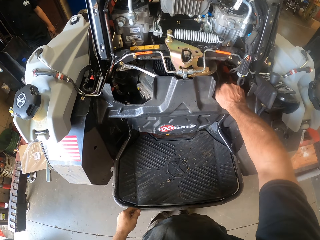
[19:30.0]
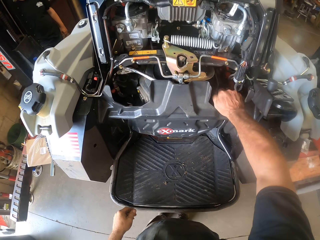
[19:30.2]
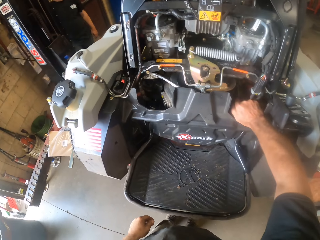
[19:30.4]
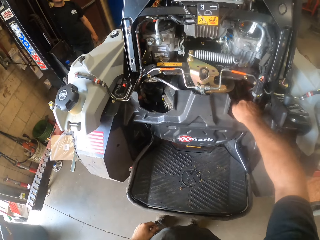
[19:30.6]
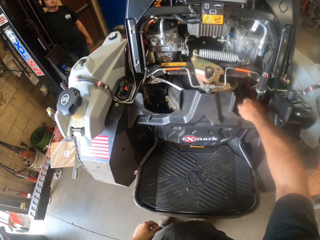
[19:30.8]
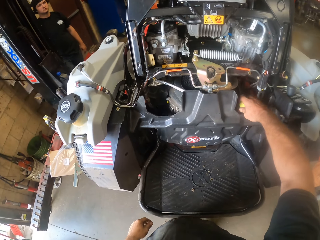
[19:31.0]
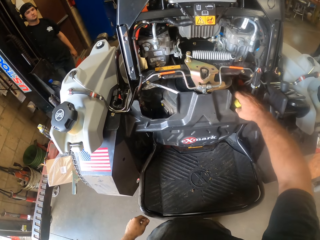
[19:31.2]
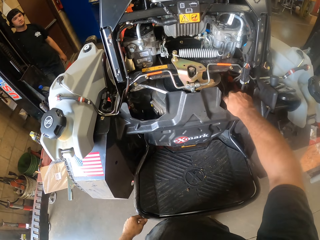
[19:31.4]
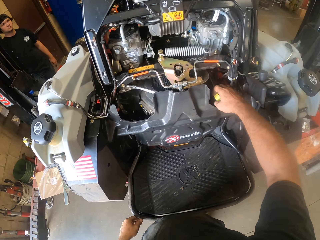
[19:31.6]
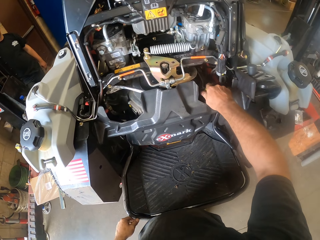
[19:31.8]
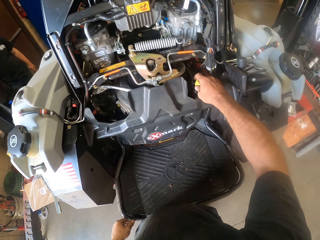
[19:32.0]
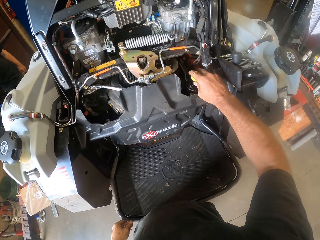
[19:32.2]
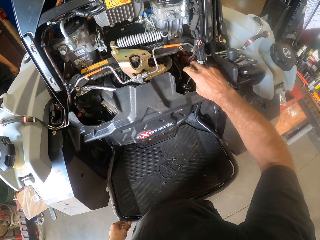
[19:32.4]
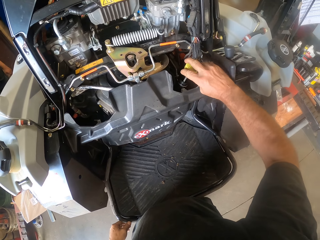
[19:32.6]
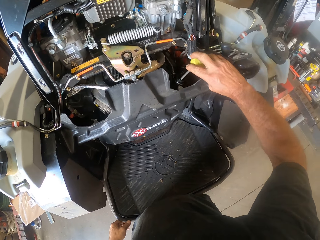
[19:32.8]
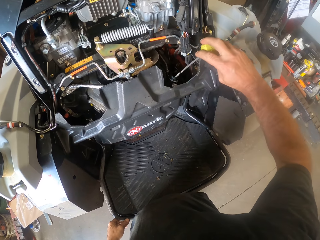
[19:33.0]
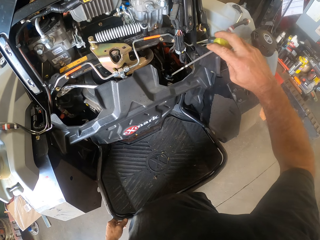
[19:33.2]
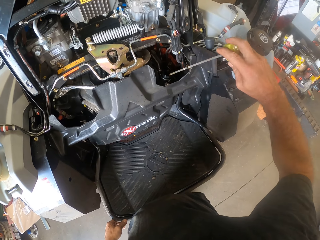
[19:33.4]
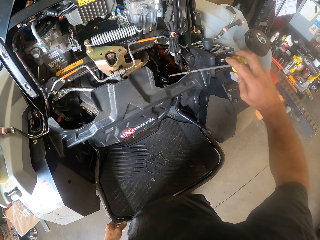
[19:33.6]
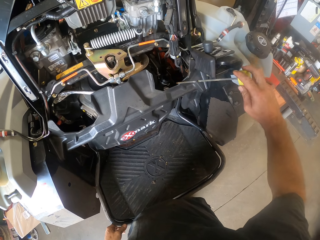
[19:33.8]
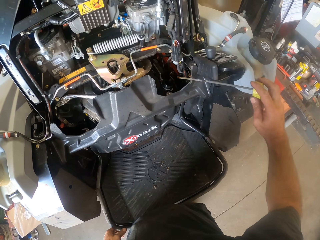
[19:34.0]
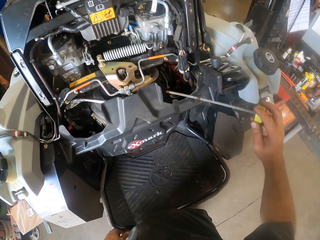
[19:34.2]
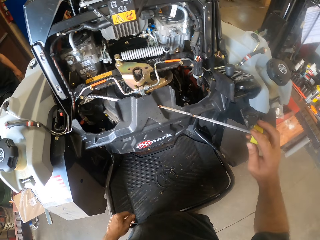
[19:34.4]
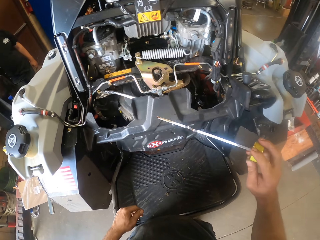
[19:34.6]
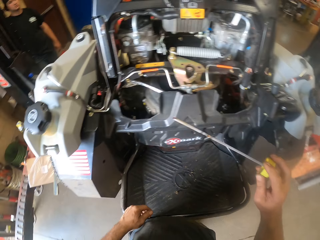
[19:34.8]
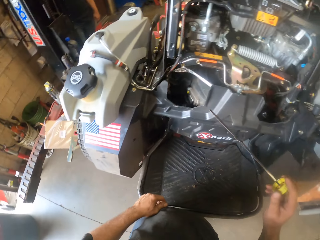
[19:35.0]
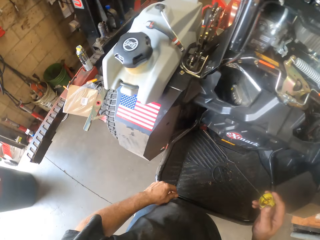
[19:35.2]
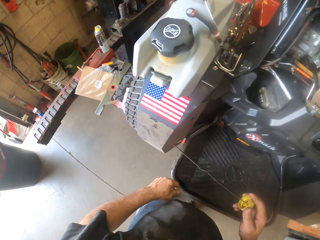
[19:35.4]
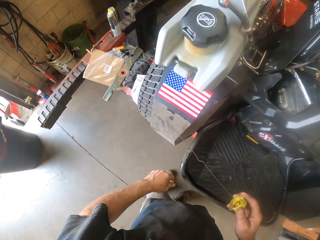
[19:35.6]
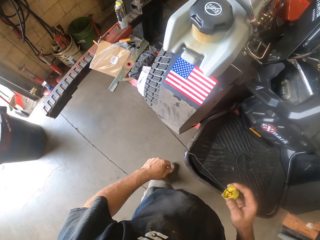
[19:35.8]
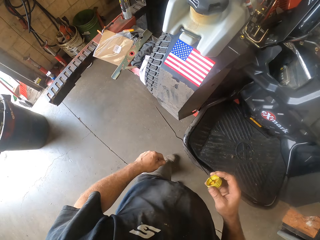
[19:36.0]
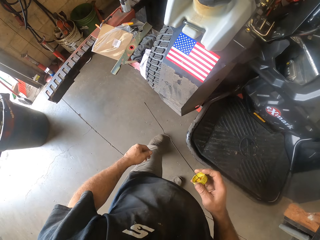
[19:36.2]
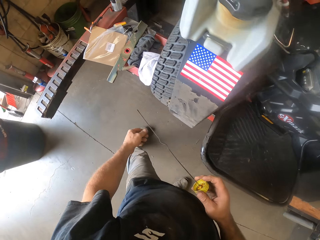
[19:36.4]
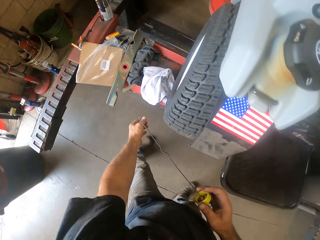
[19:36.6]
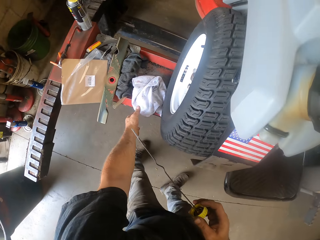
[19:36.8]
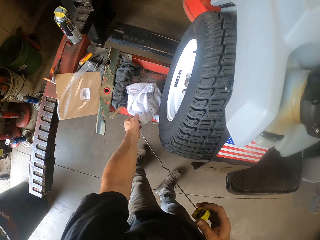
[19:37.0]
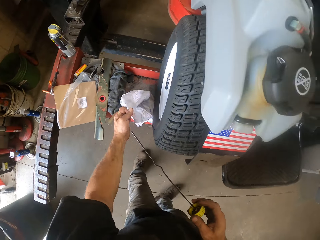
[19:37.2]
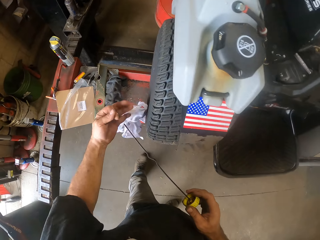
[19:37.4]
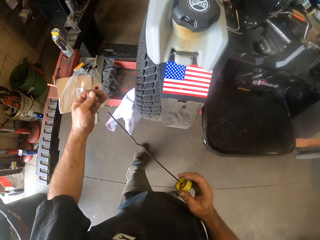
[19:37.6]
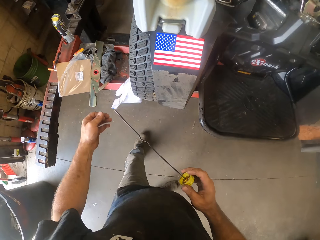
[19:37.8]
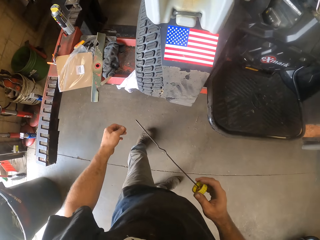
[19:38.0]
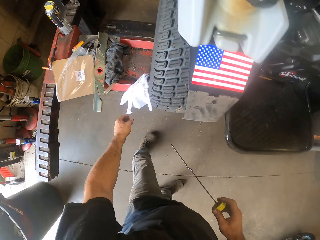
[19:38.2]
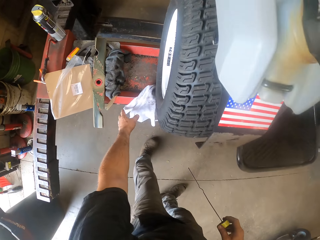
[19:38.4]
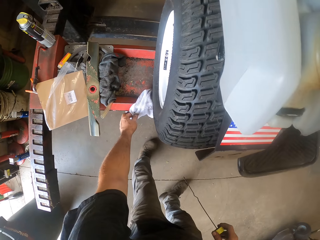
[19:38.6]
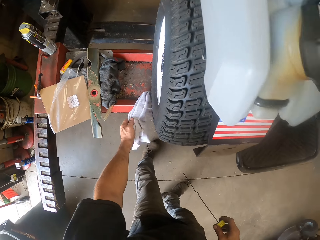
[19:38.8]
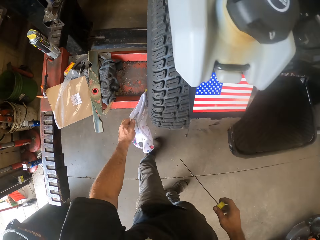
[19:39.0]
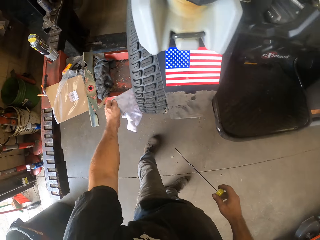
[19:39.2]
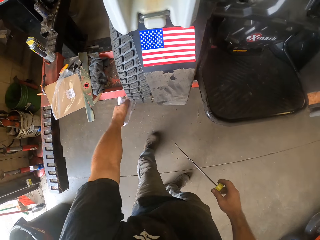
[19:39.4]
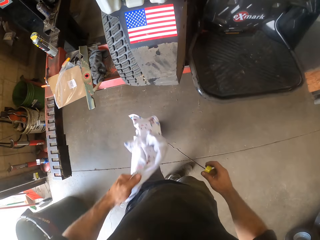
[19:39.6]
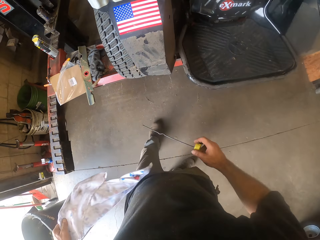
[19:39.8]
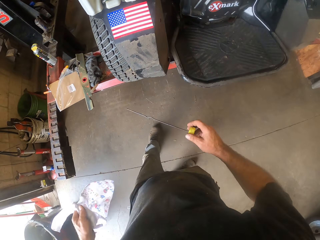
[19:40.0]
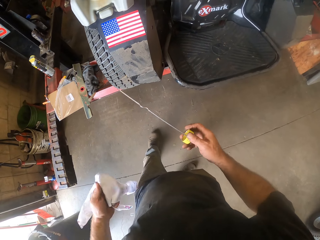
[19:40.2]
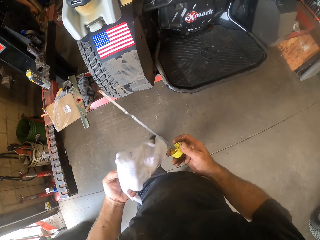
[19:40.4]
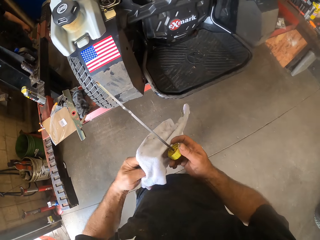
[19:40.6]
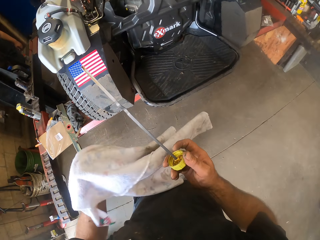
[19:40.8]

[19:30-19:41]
The camera wearer opens the oil tank in the lawn mower with his right hand. He pulls out the oil tank gauge with his right hand. He picks up a rag with his left hand. He drops the rag in his left hand. He picks up the rag with his left hand.

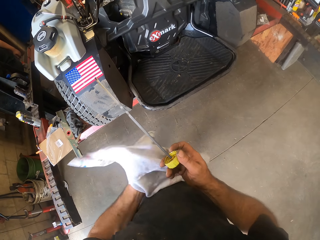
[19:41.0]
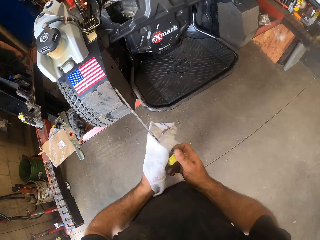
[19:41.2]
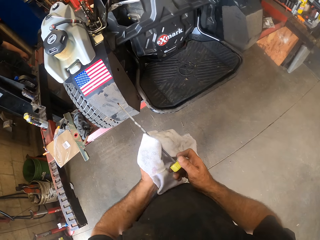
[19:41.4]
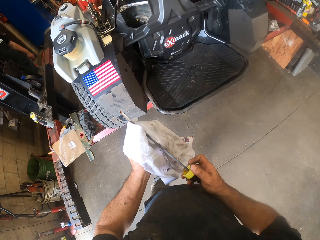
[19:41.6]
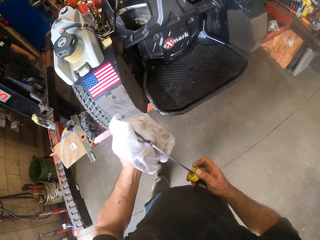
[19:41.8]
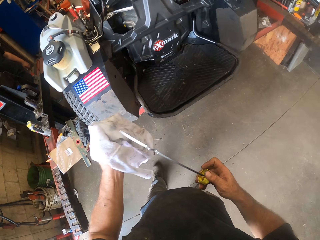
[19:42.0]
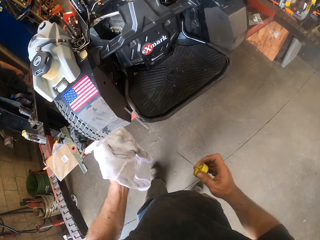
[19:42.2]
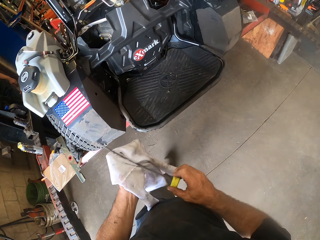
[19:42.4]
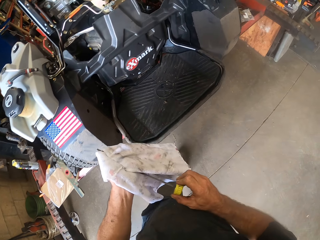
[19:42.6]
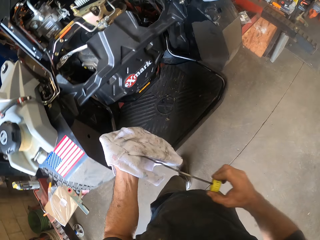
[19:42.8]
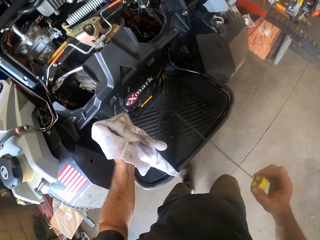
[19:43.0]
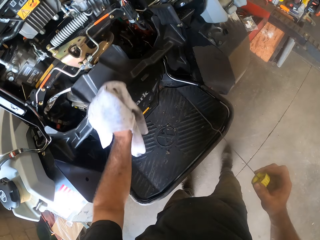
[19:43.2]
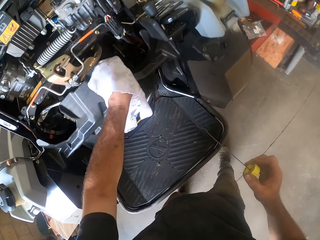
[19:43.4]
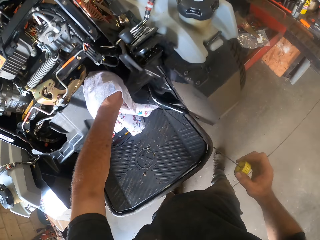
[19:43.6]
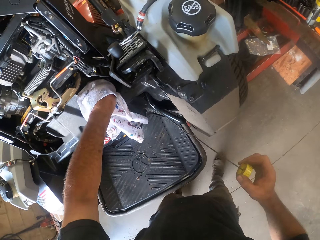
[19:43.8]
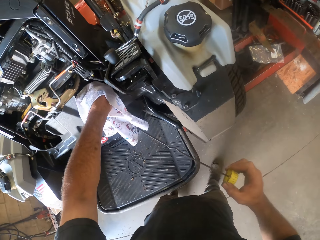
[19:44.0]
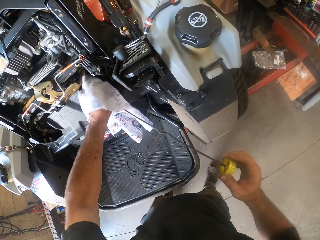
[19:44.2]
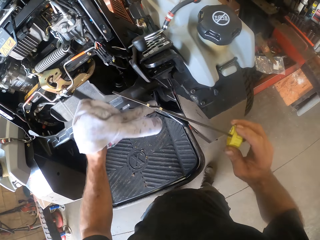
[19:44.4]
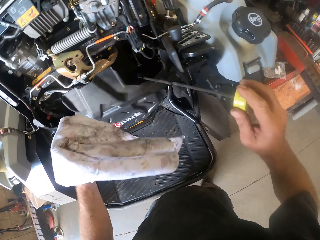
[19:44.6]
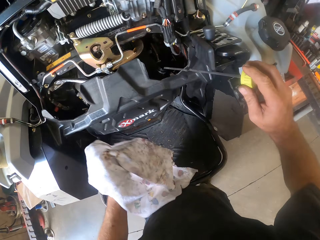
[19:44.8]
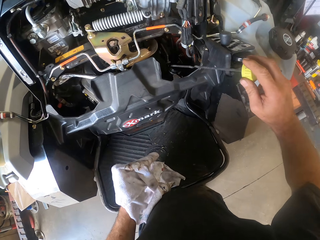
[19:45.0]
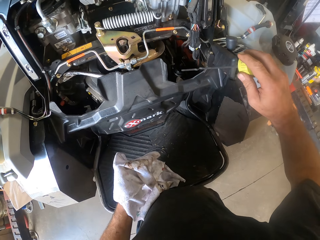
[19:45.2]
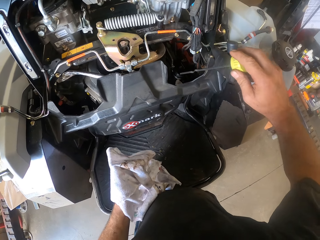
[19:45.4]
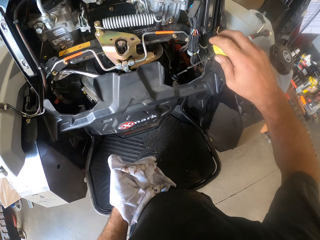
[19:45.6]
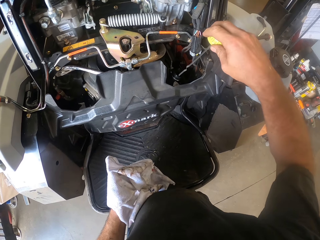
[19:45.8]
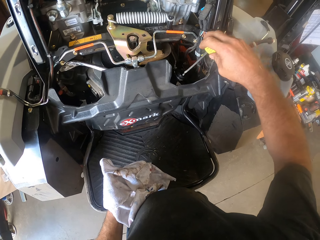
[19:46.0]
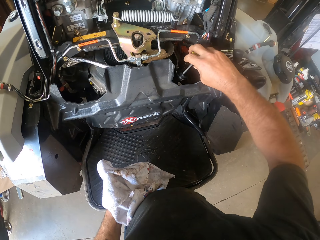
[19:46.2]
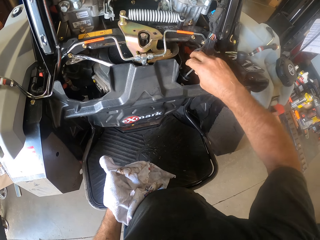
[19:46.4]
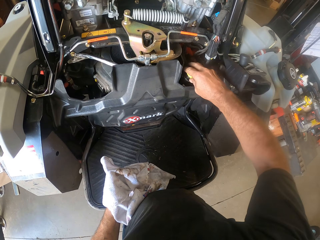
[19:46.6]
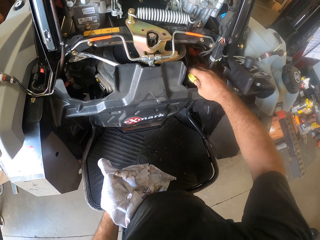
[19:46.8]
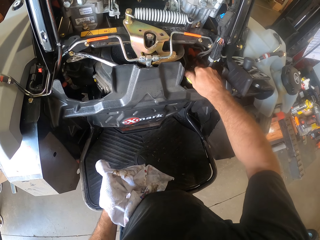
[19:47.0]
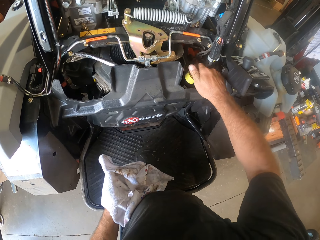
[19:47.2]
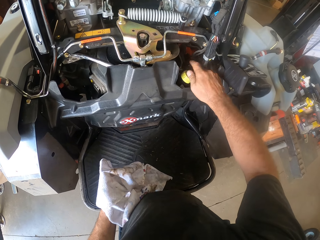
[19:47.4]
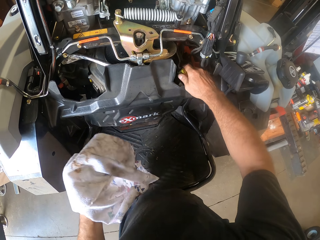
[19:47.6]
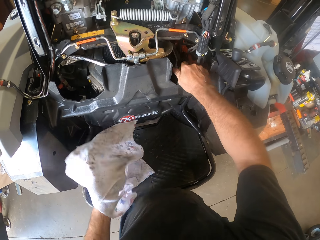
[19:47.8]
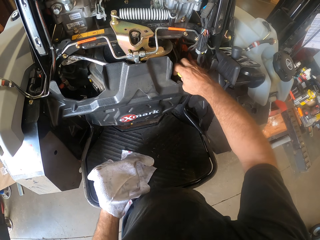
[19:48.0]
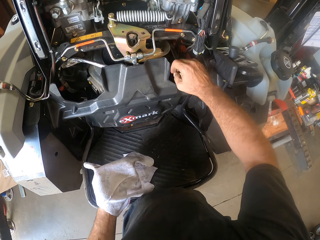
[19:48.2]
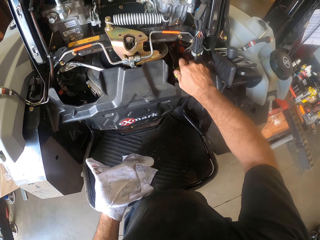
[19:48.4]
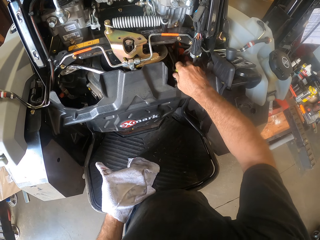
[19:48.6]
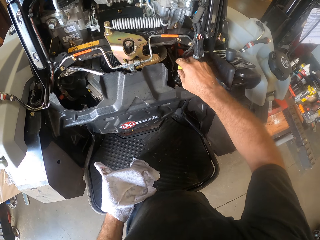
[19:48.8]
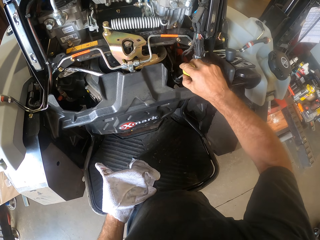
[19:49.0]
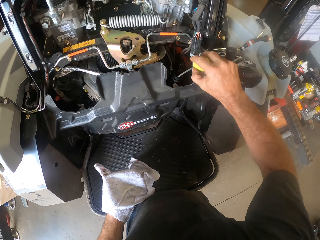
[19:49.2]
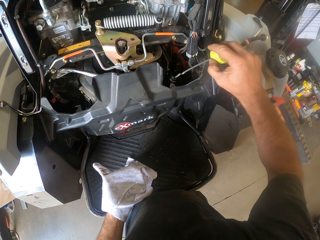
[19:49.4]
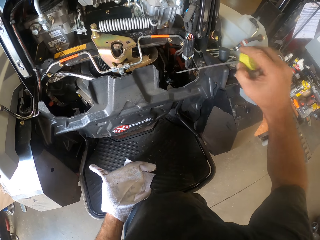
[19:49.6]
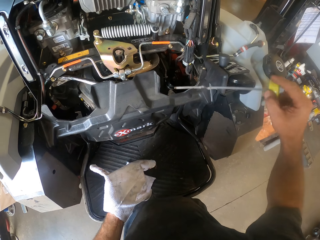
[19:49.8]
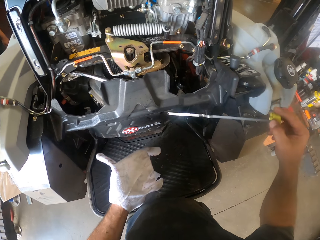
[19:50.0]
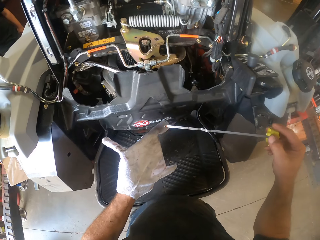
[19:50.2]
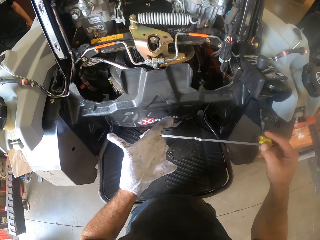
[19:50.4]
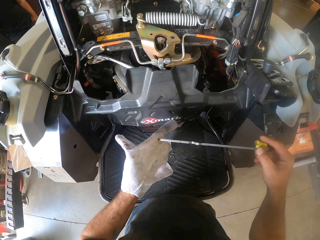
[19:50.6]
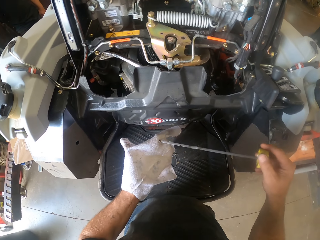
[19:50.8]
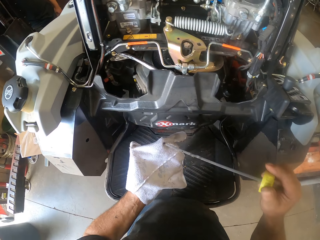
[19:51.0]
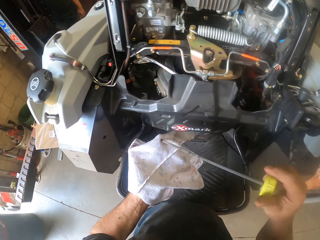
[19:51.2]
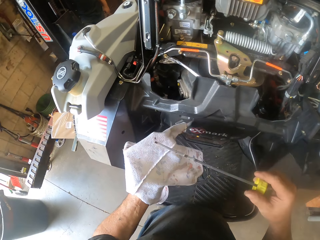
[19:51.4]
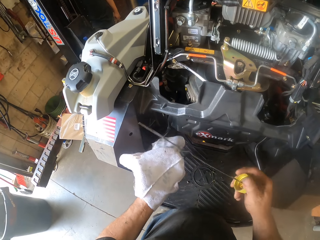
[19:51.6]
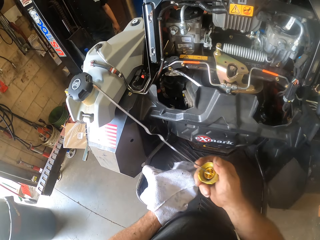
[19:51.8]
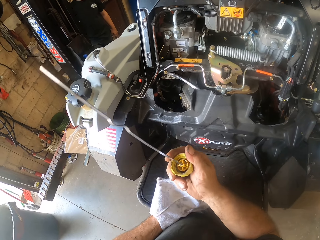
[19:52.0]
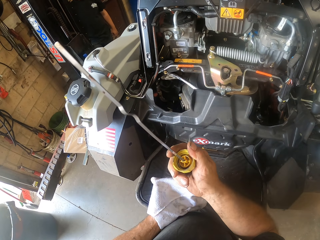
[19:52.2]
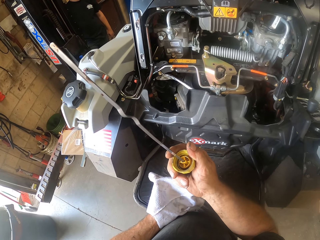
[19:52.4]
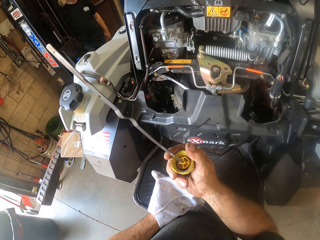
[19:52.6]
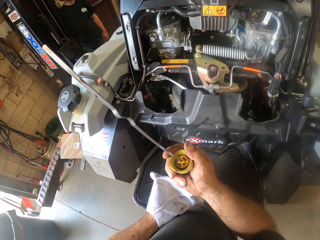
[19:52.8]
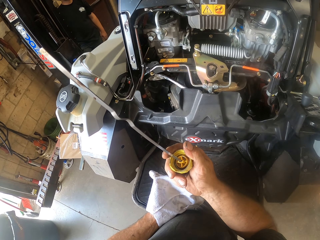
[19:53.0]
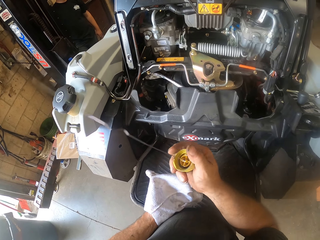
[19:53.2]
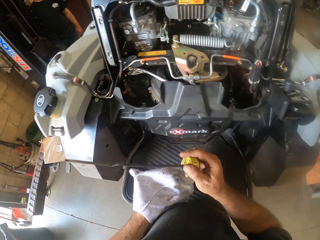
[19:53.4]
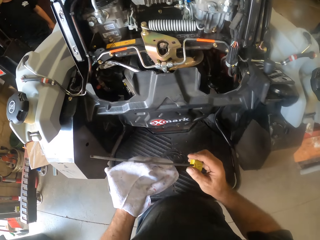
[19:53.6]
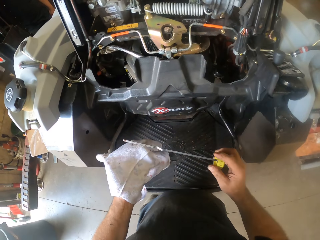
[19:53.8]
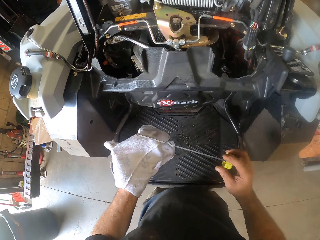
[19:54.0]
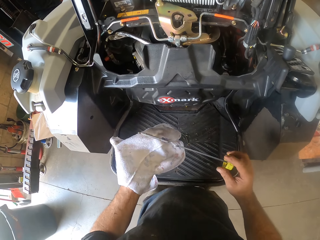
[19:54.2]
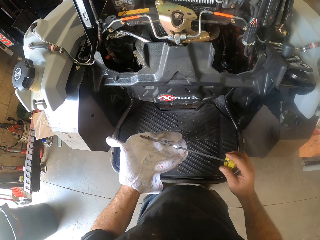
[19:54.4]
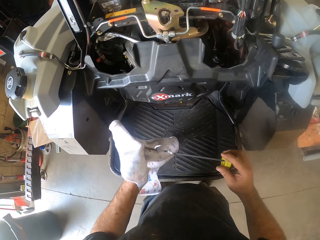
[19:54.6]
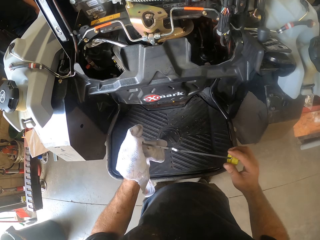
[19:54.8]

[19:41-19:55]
The camera wearer cleans the oil tank gauge or metal stick with the rag in his left hand. He cleans the oil tank in the lawn mower with the rag in his left hand. He puts the oil tank gauge in his right hand into the oil tank. He pulls out the oil tank gauge with his right hand. He cleans the oil tank gauge with the rag in his left hand. He looks at the fuel level on the metal stick.
